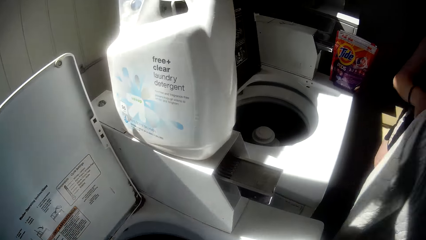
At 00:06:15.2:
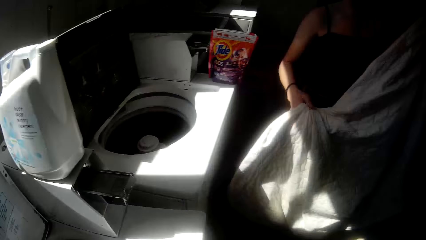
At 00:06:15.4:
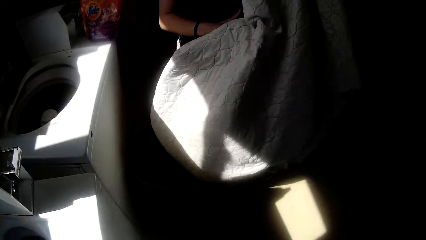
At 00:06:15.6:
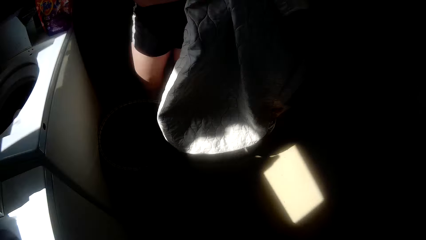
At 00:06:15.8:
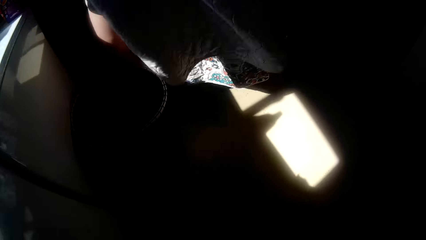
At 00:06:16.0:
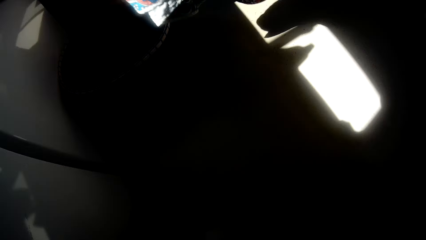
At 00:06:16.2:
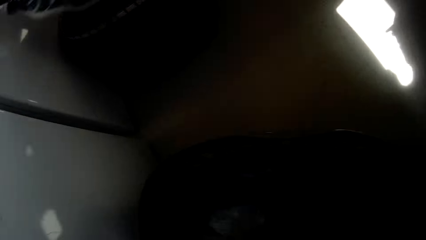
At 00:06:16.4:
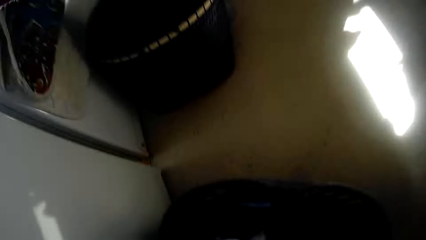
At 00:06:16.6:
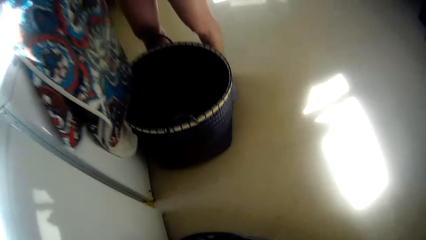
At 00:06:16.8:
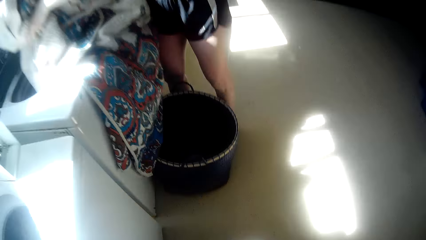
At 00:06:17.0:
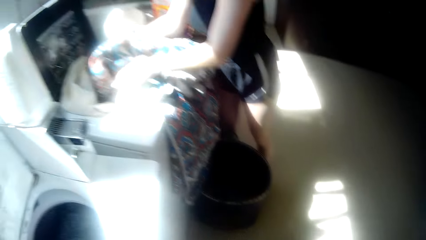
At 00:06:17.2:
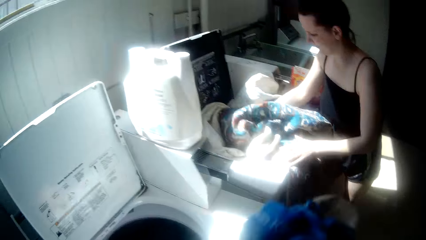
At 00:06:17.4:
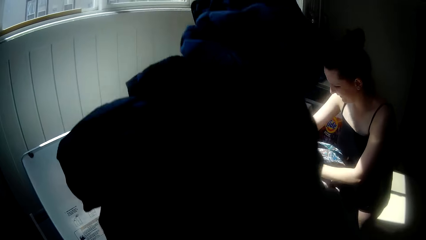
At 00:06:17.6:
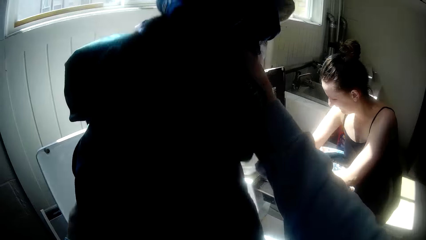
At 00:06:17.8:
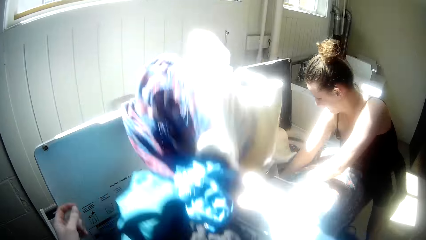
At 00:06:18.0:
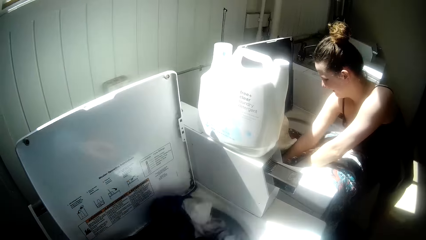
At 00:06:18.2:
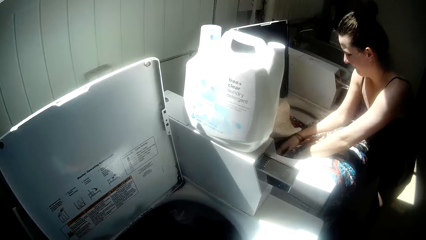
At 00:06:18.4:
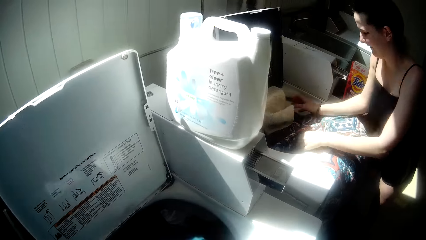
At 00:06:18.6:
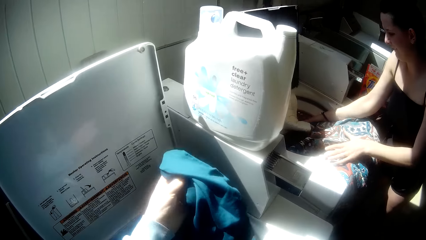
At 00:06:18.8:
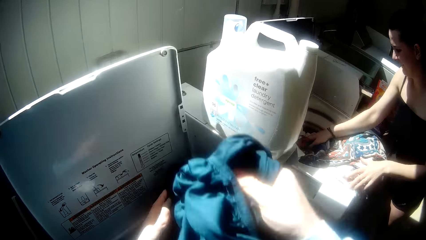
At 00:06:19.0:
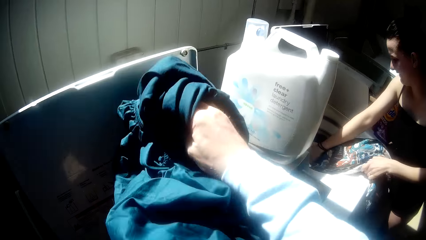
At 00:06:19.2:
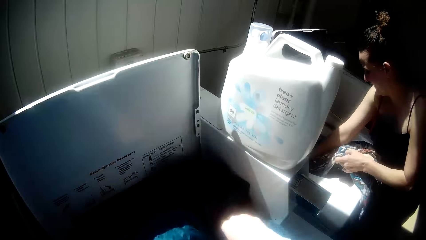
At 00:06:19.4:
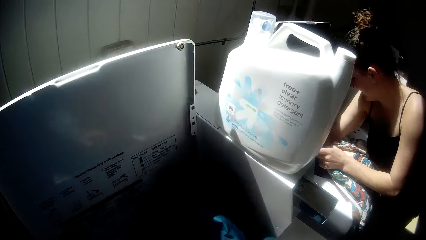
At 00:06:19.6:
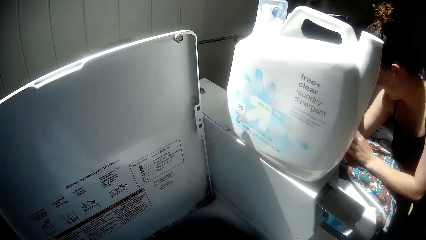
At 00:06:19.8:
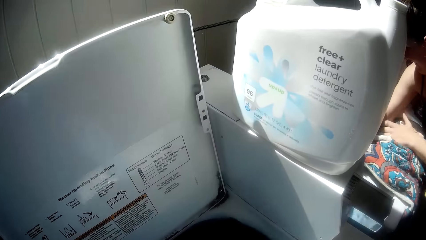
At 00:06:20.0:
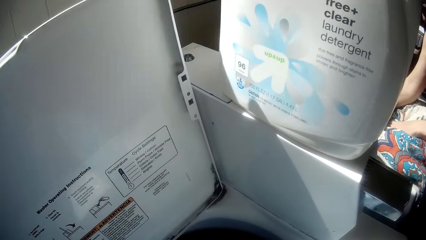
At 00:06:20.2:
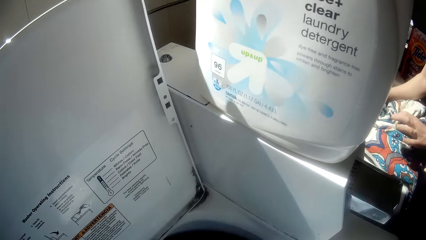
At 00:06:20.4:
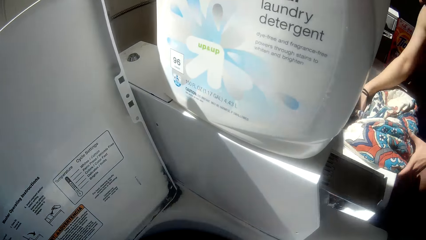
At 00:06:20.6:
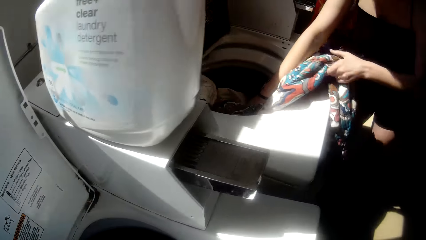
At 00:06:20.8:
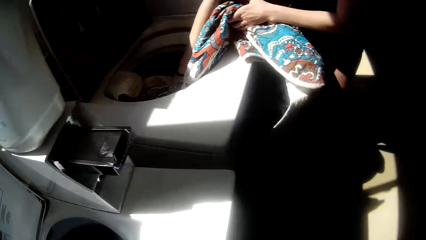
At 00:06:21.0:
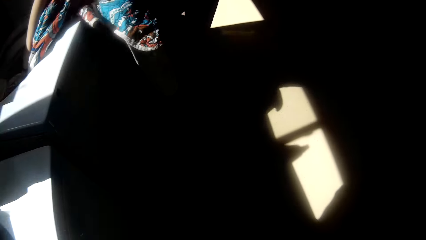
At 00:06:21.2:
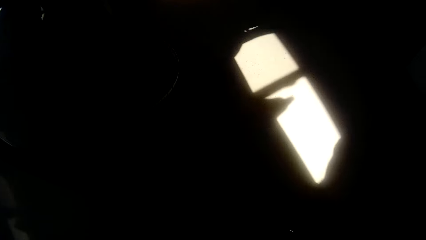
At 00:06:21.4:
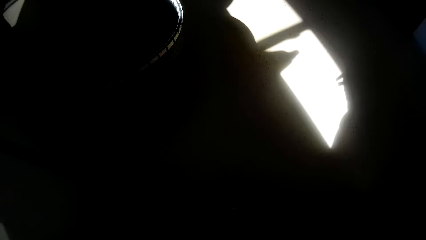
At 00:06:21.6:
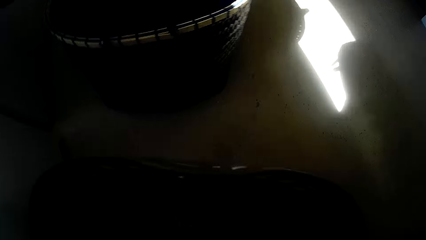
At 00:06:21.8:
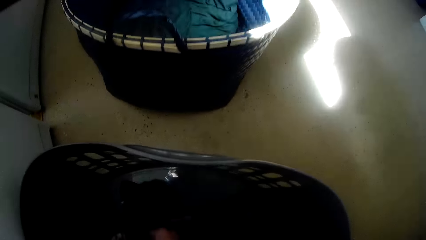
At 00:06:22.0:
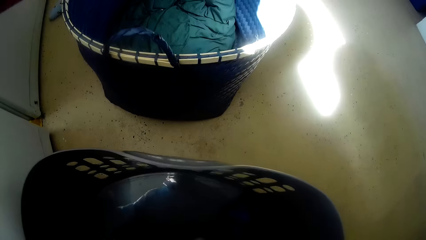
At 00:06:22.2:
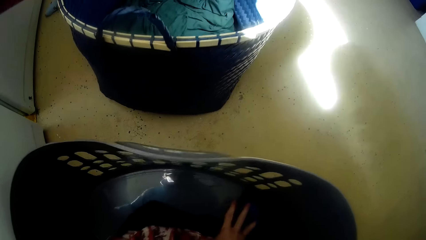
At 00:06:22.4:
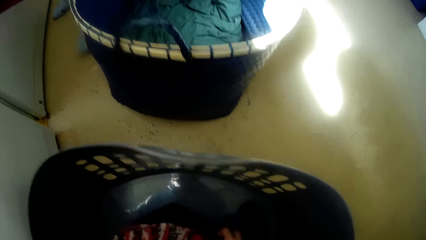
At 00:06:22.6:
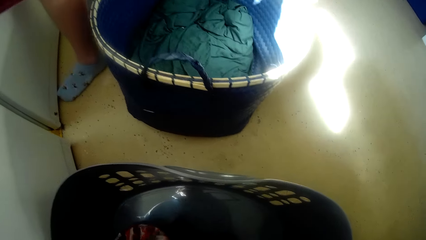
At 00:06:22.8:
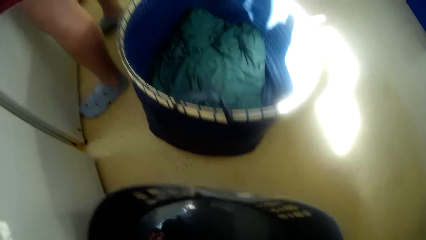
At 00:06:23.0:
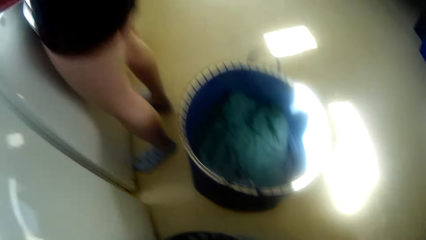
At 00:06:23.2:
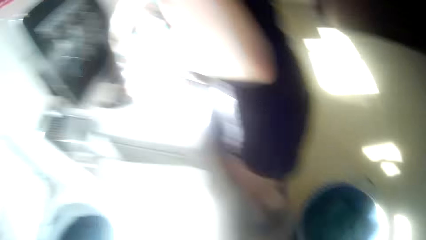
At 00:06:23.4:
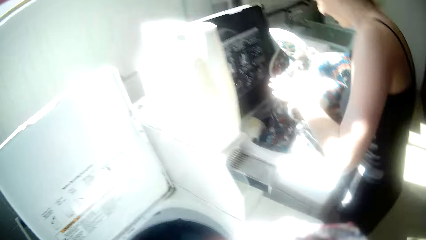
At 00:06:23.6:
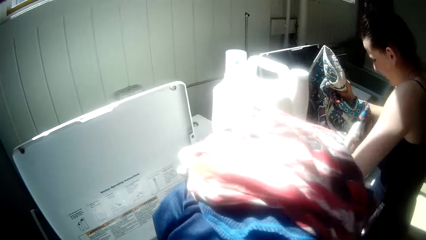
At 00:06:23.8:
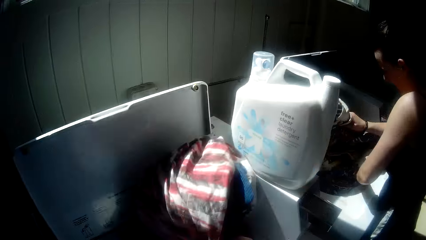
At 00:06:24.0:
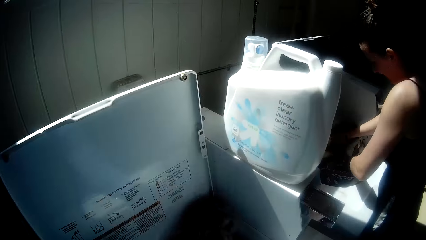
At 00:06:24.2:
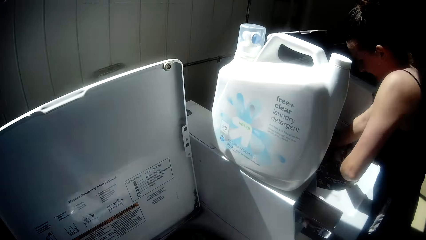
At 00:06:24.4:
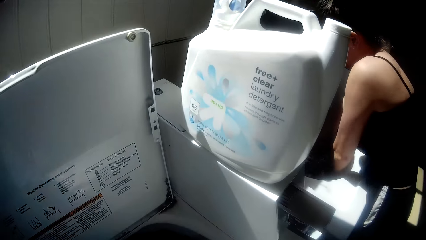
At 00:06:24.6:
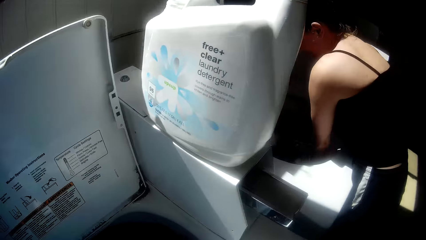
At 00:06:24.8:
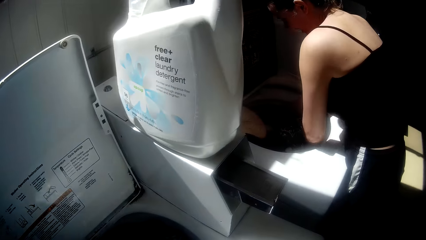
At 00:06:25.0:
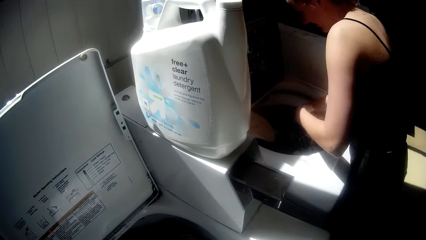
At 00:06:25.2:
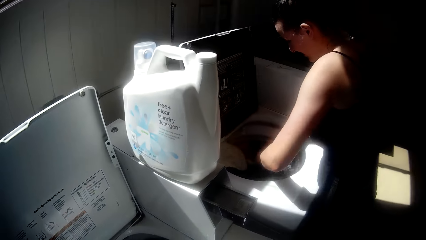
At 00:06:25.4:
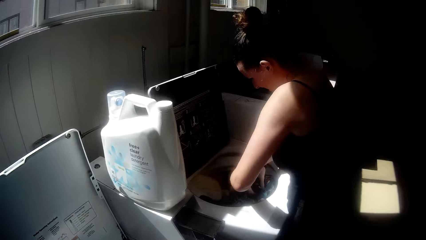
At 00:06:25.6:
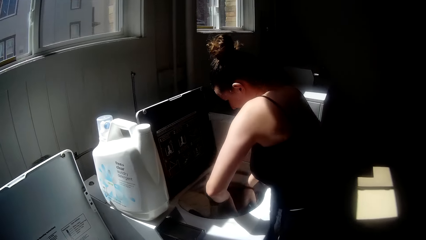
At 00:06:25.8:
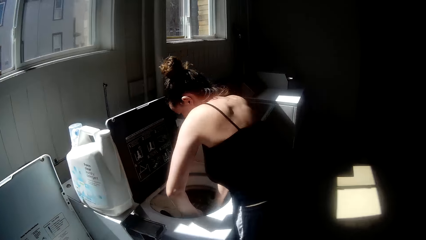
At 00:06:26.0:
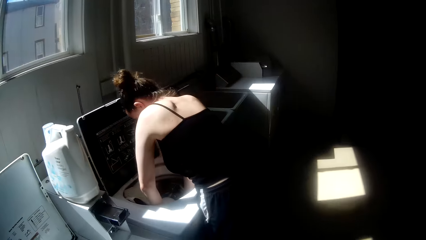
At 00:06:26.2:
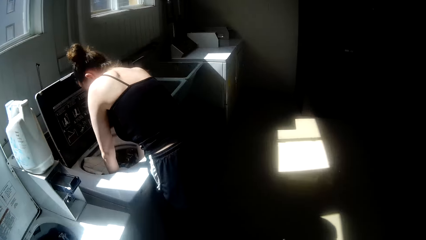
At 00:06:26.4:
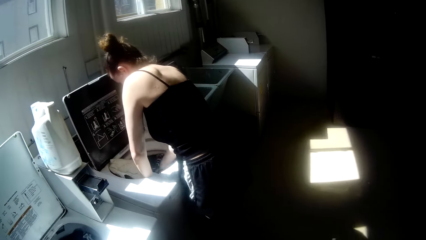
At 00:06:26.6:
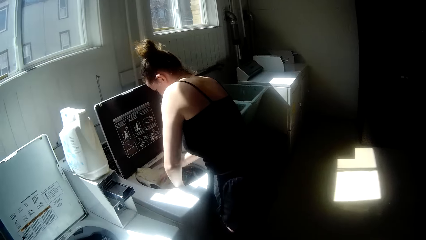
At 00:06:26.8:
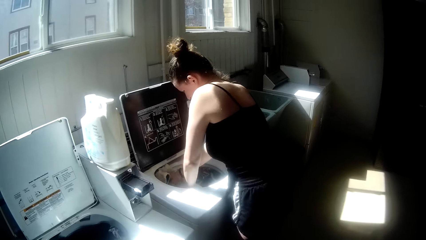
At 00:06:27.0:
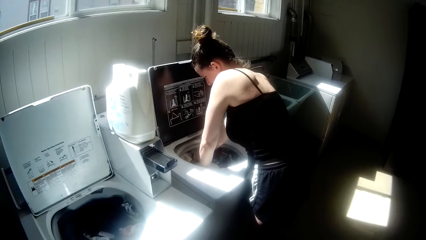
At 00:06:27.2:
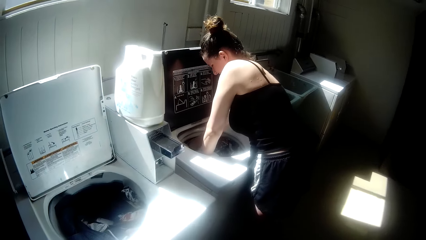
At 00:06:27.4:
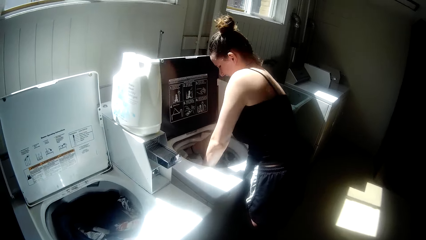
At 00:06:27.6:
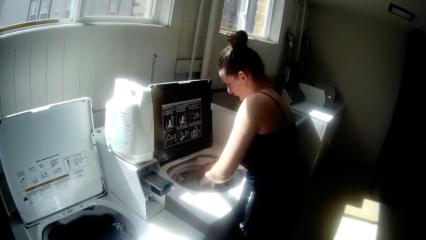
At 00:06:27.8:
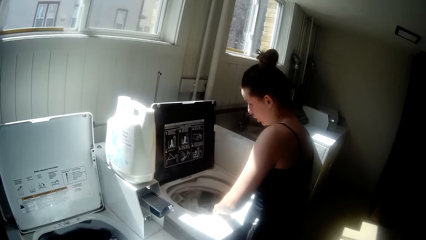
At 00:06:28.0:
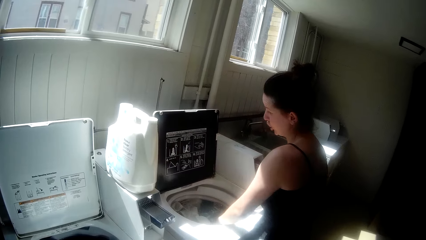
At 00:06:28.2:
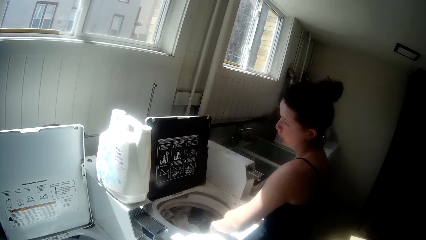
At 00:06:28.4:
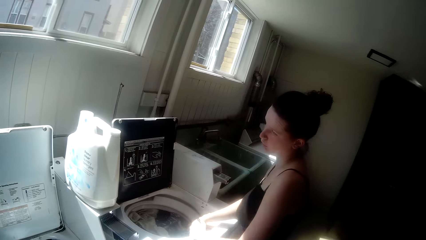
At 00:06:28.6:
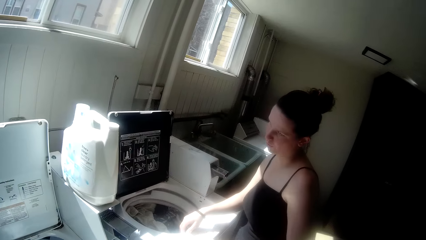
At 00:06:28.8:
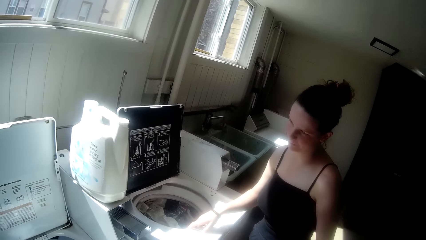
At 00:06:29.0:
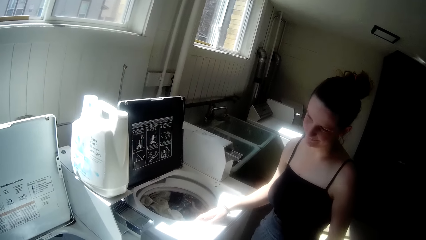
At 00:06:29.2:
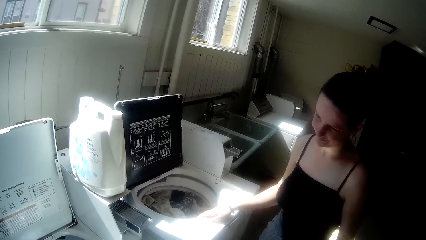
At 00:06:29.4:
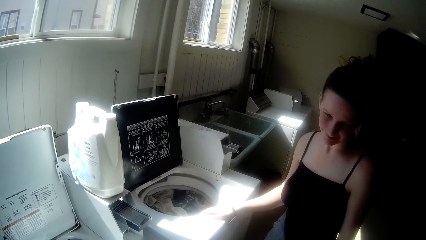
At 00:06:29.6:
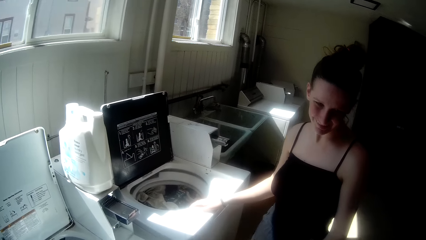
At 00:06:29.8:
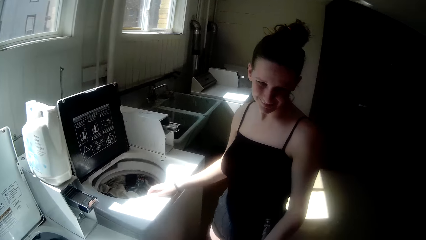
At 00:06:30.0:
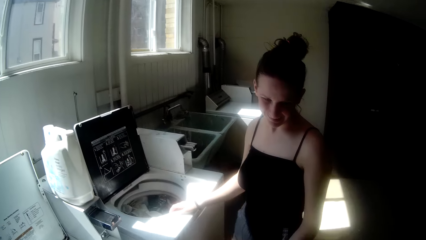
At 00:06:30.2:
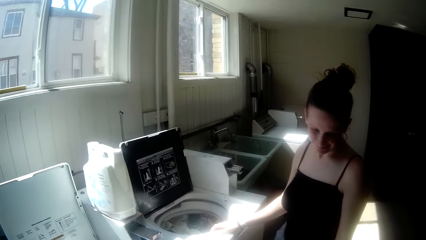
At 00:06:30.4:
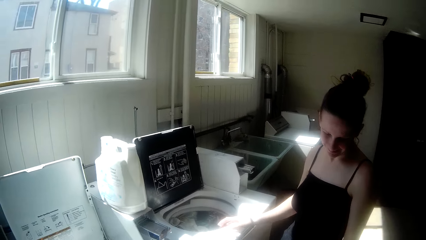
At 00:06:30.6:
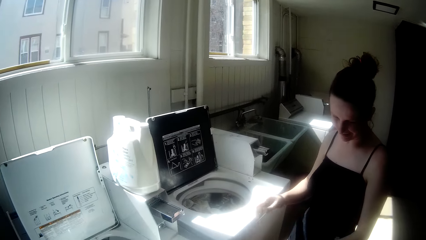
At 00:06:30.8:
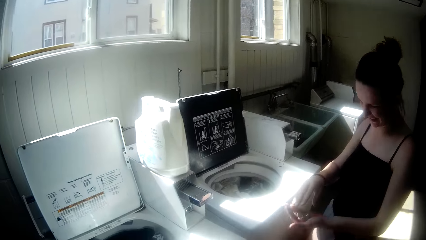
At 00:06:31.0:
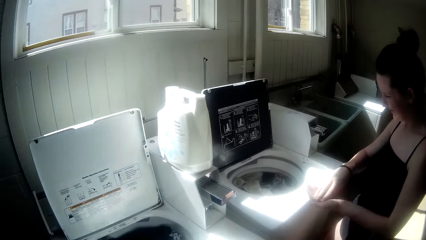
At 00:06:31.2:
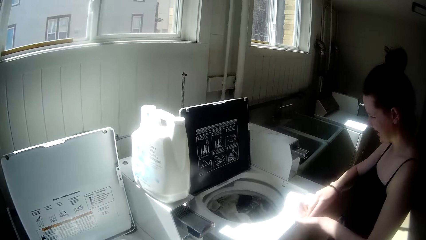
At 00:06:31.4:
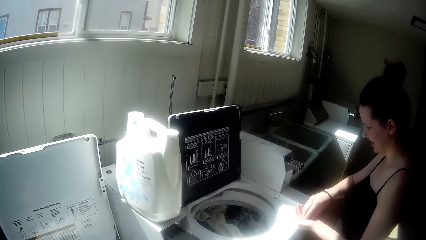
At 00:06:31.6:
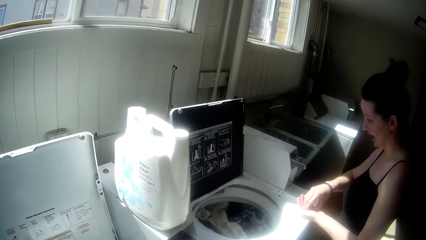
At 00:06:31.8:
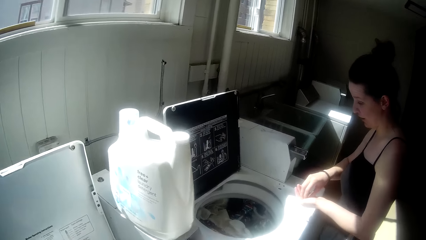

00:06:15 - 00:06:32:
The camera wearer picks up a cloth. A woman puts a cloth in a washing machine. The camera wearer drops the cloth inside the washing machine. The woman squeezes cloths in the washing machine. The camera wearer picks up a cloth and drops the cloth inside the washing machine. They look around. They talk to the woman and give the woman detergent tablets.
